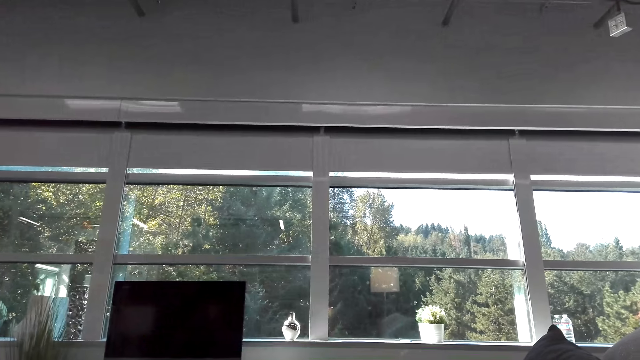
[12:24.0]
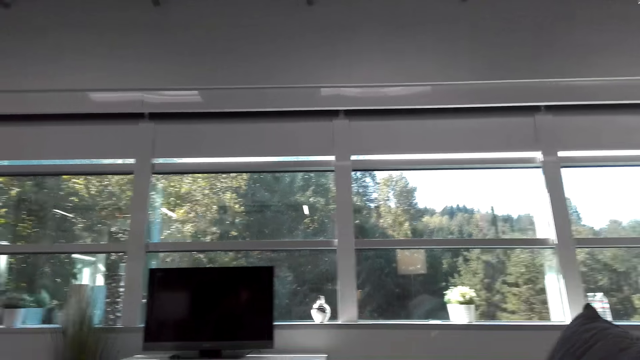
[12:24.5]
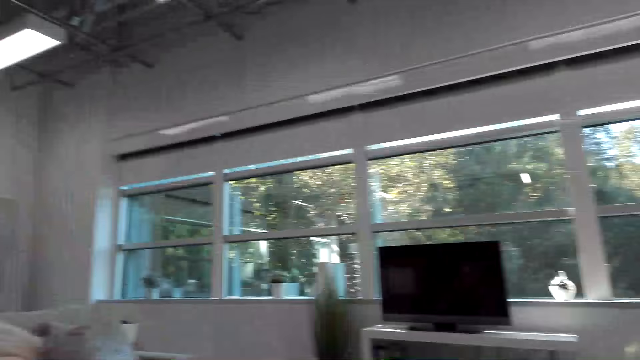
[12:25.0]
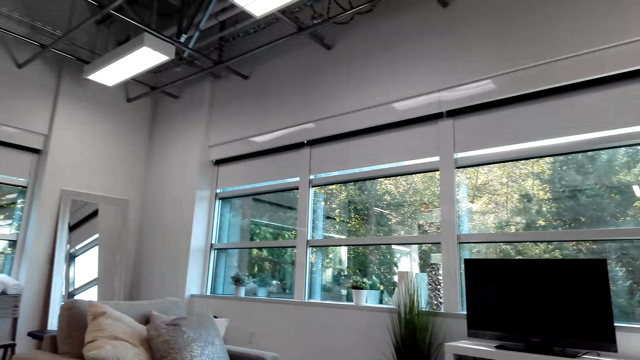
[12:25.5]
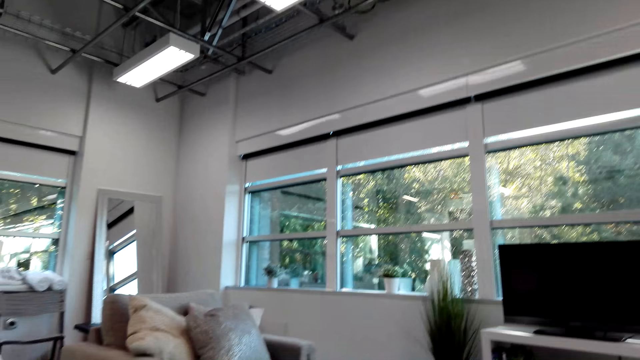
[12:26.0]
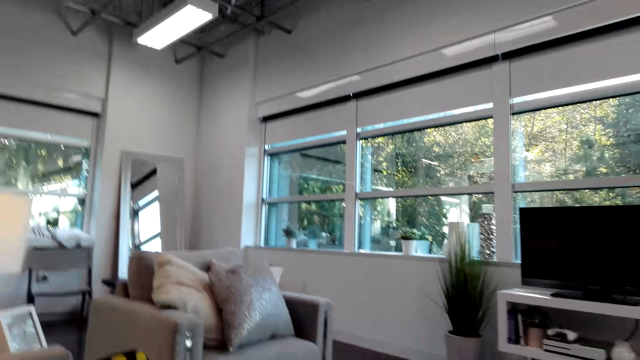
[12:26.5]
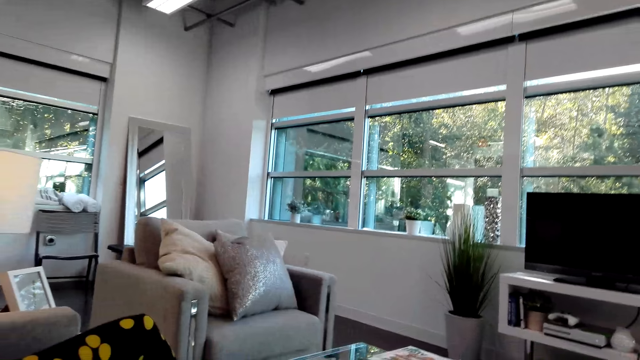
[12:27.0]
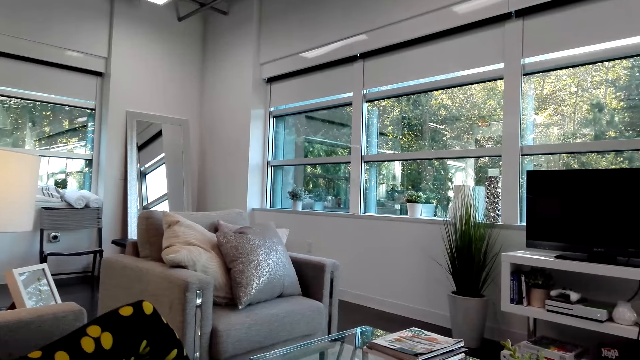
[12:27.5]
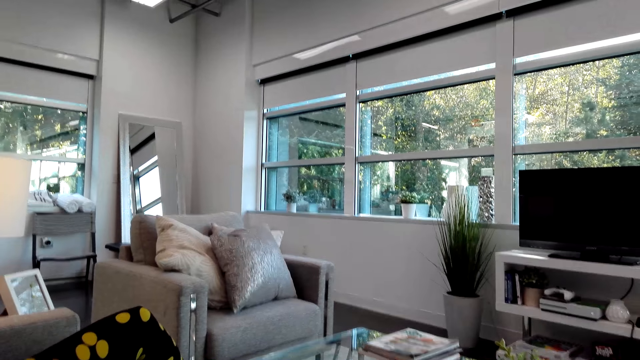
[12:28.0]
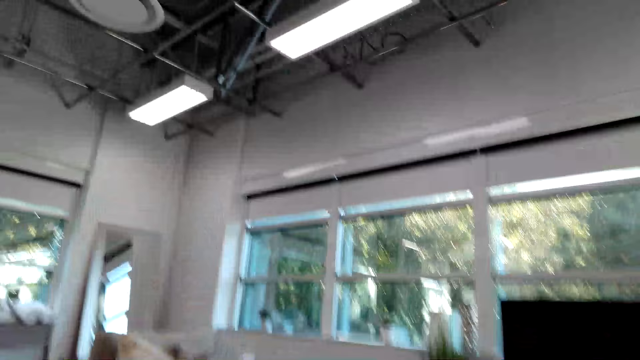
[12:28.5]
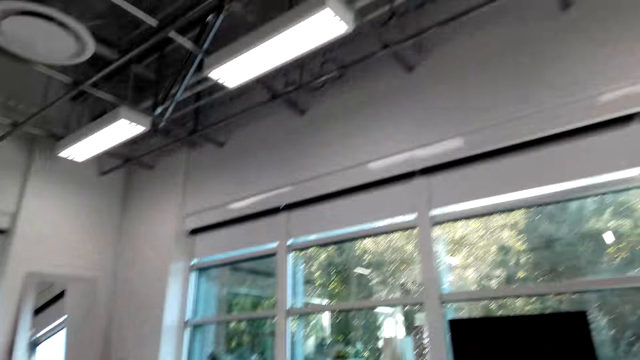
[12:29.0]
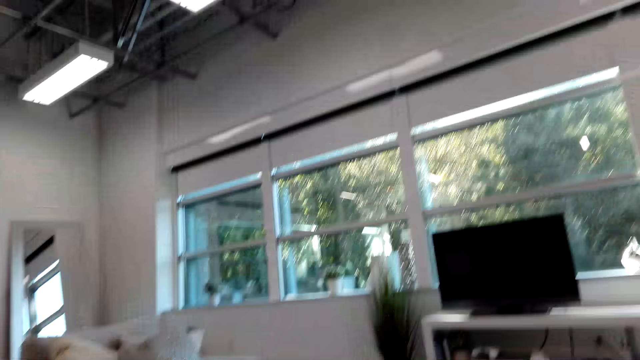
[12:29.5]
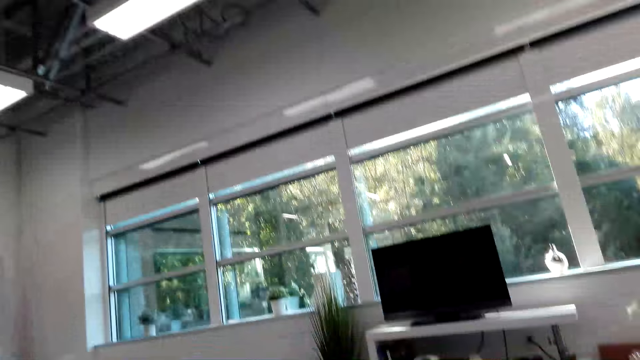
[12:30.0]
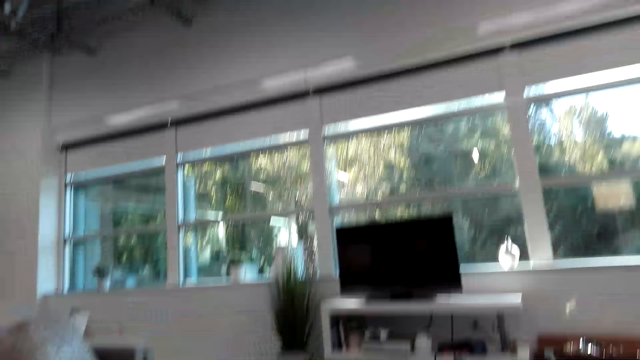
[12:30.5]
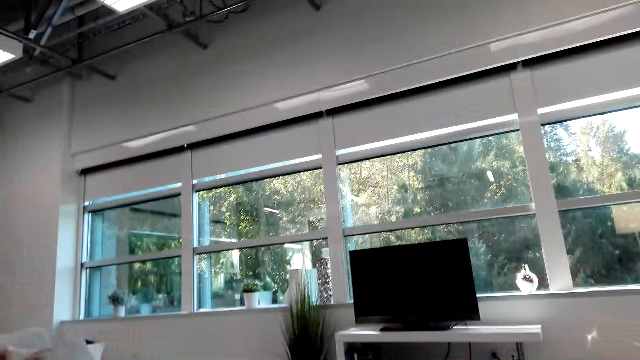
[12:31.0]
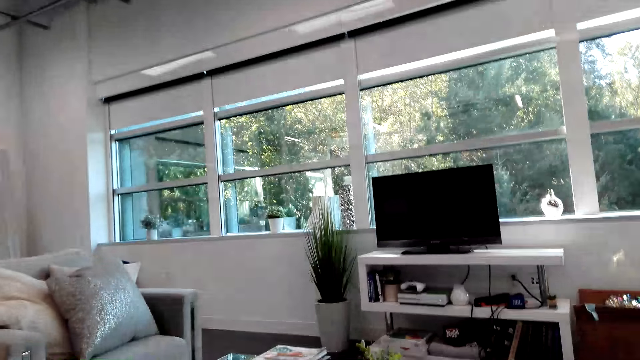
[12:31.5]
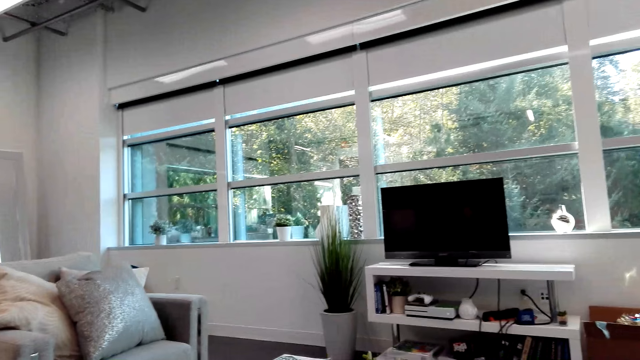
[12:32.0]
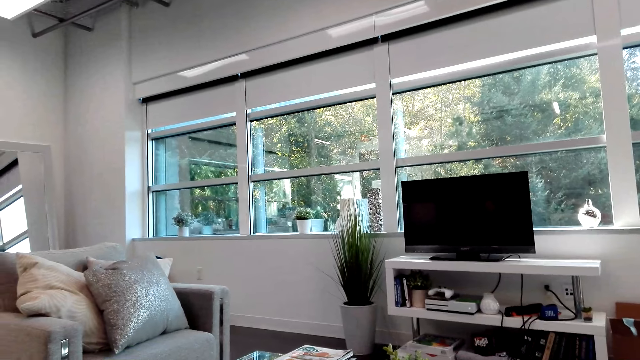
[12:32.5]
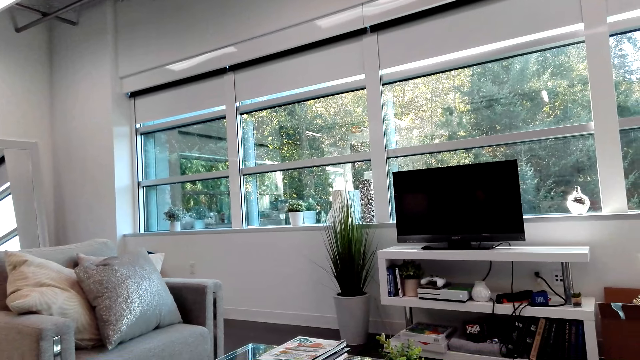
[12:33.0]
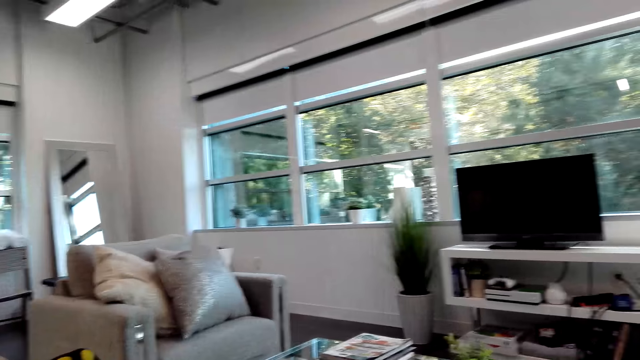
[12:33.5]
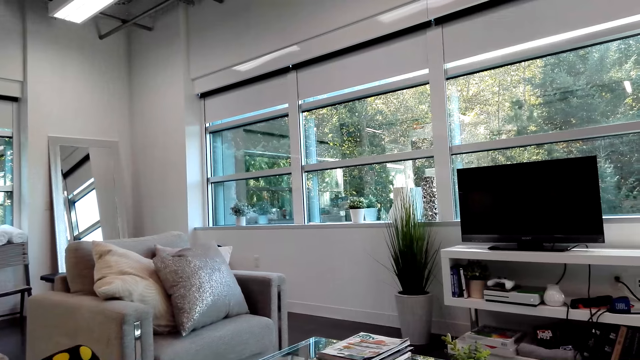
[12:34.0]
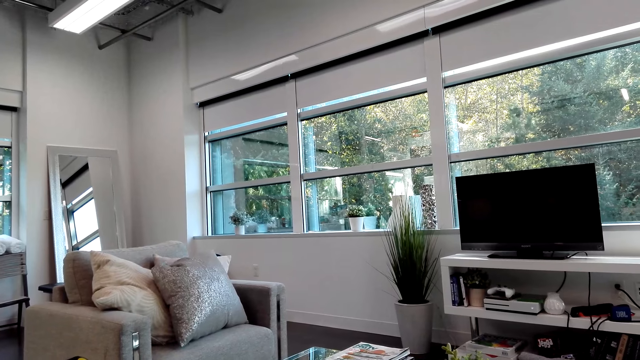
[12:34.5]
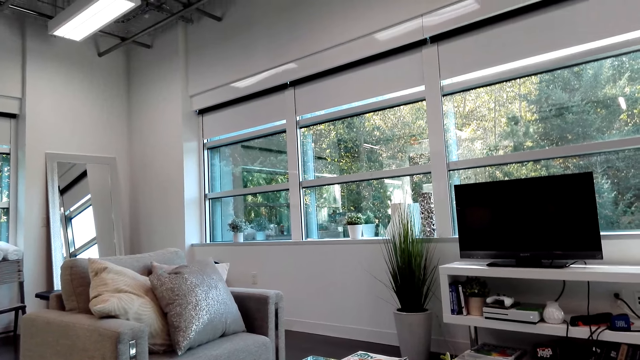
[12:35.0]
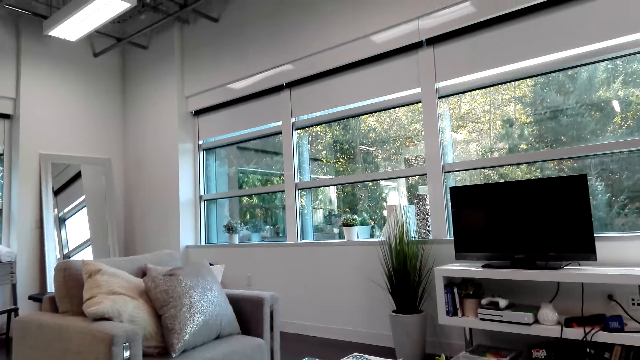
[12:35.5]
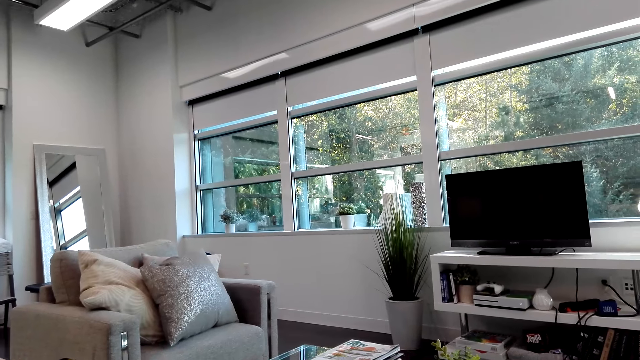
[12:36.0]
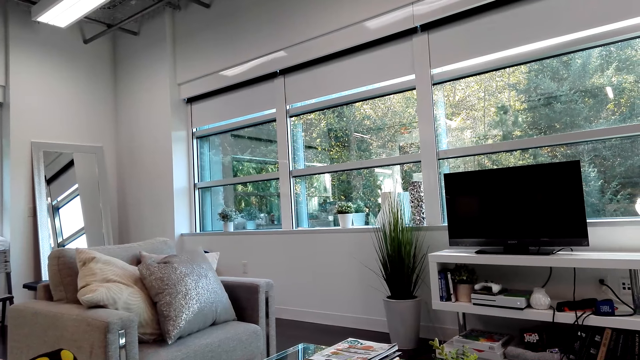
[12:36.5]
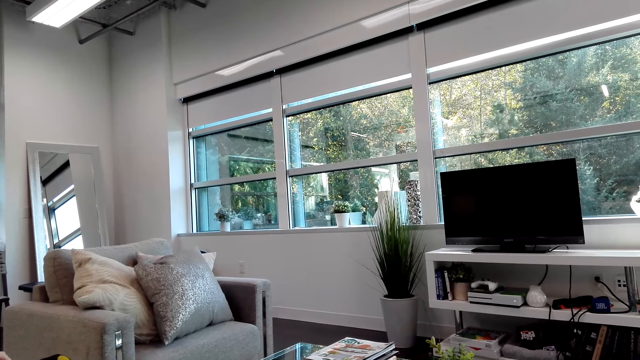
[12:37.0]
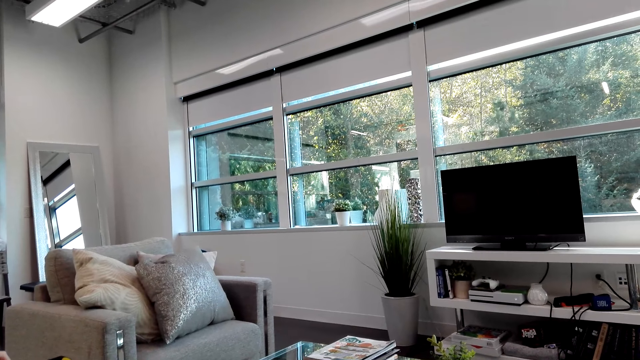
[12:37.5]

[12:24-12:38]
The camera wearer moves the head side by side. They stay still.

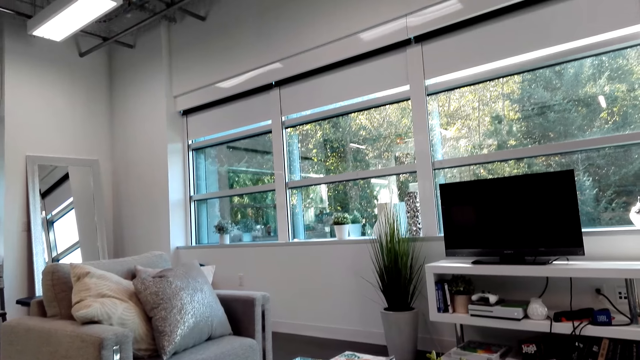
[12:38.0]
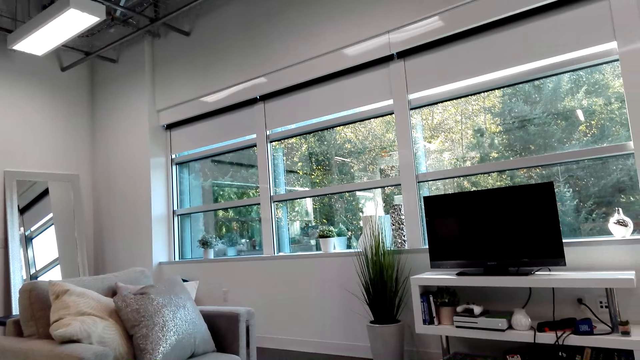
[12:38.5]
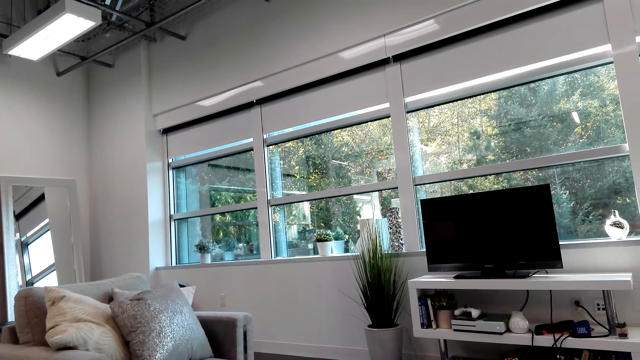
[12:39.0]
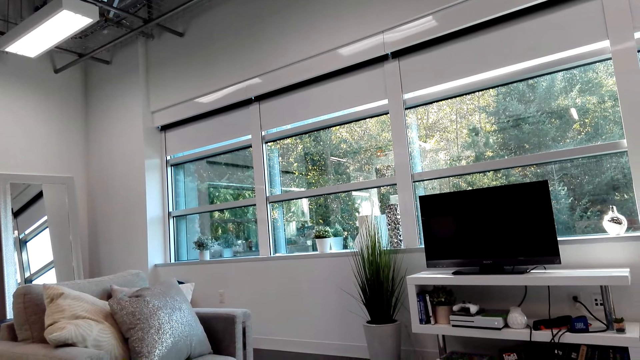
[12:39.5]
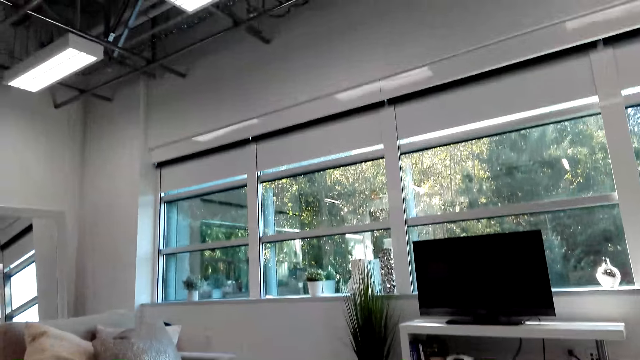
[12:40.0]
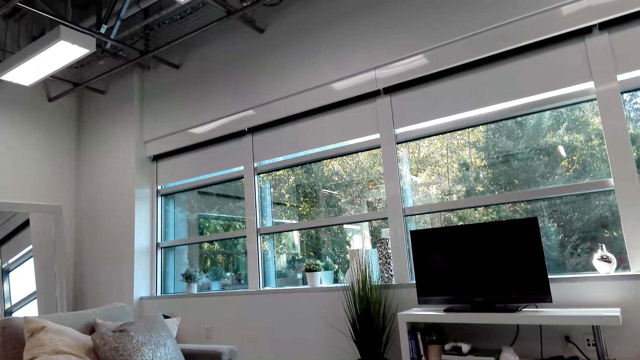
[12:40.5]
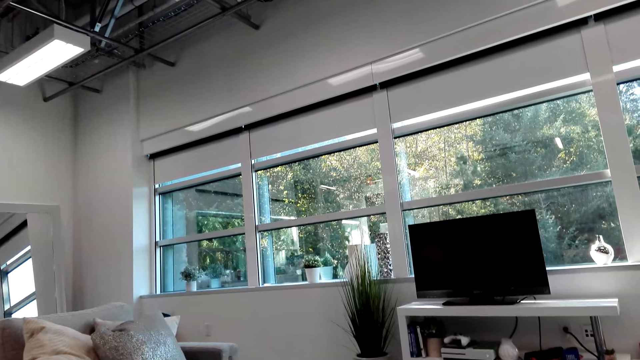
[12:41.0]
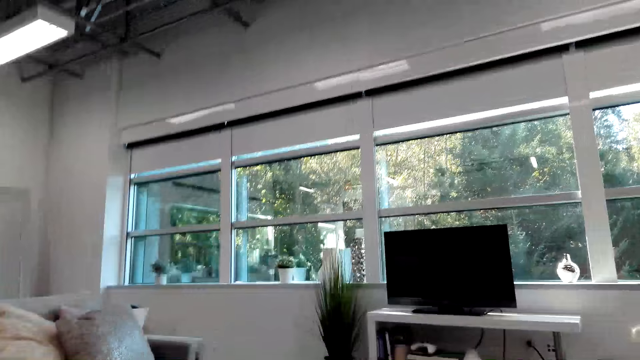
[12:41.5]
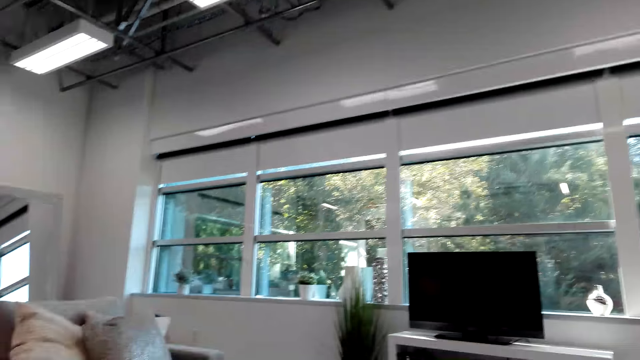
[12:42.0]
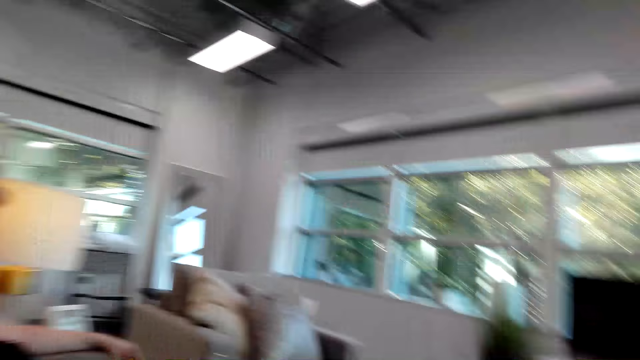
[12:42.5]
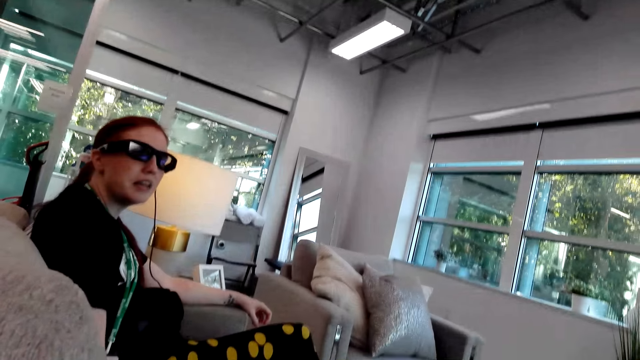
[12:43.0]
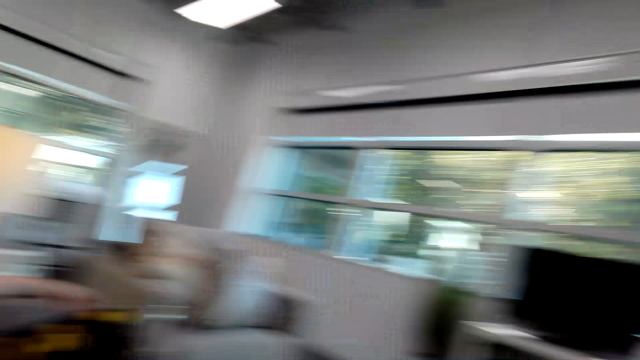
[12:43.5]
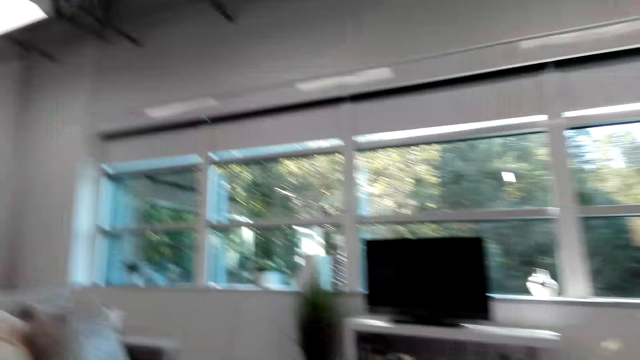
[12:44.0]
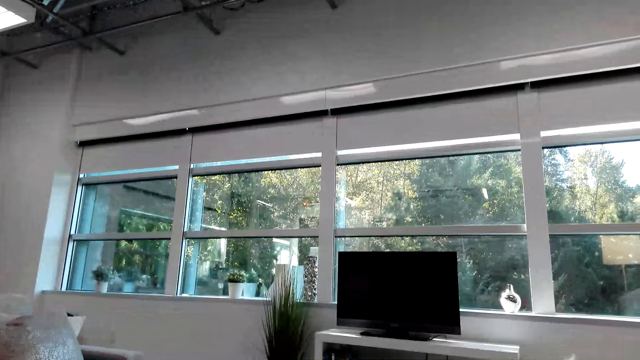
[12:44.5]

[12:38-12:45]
The person talks to the camera wearer.
